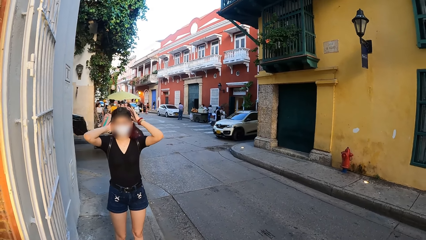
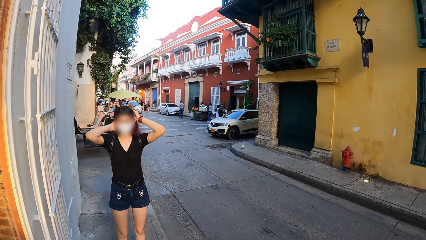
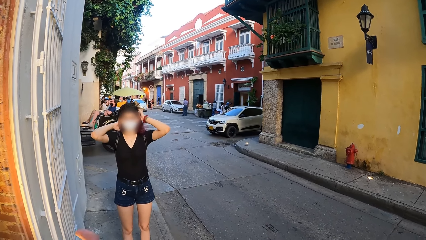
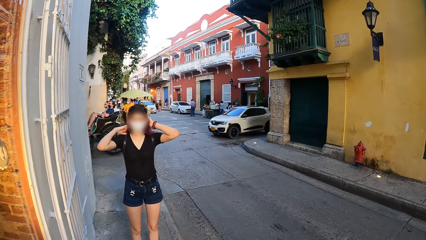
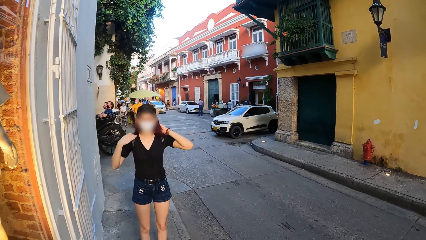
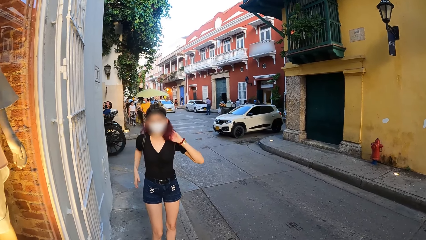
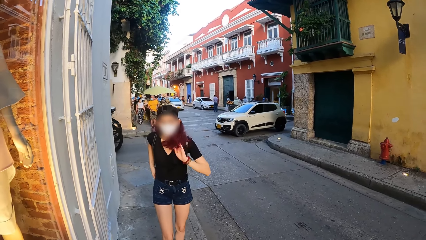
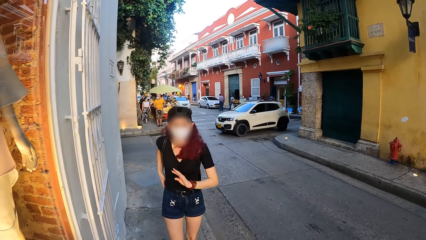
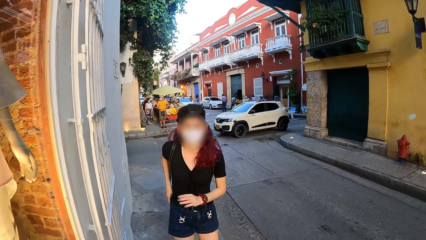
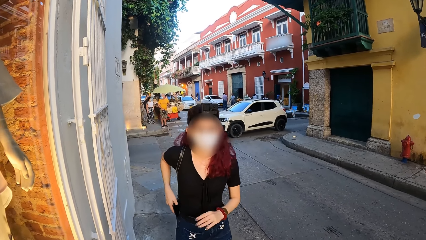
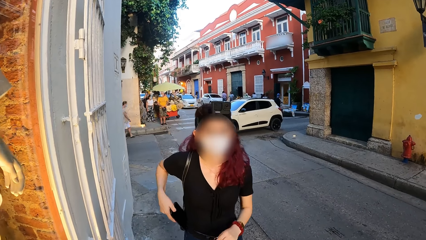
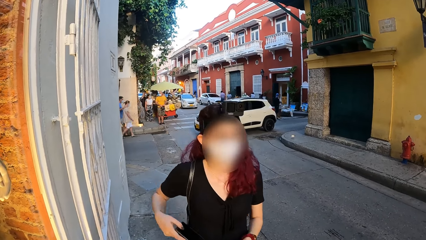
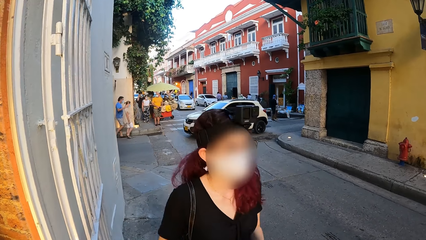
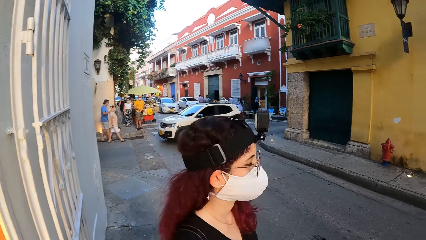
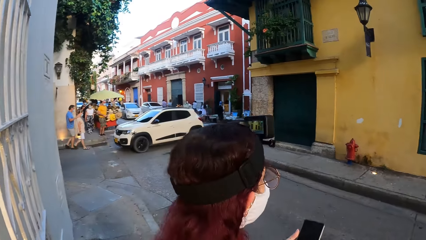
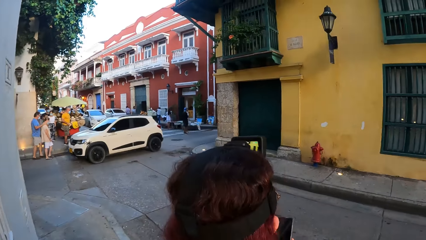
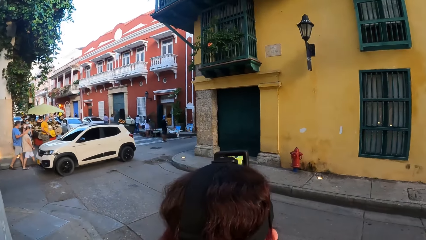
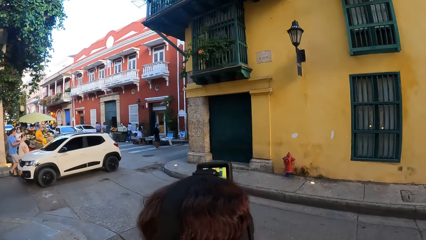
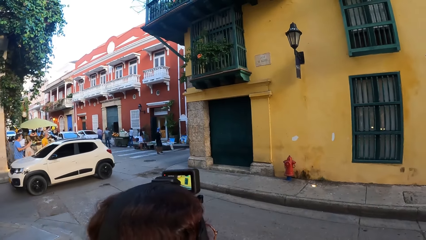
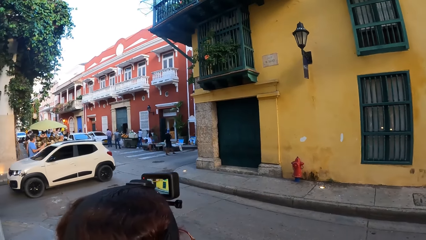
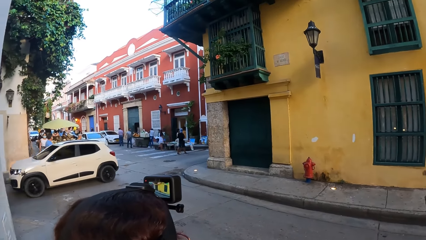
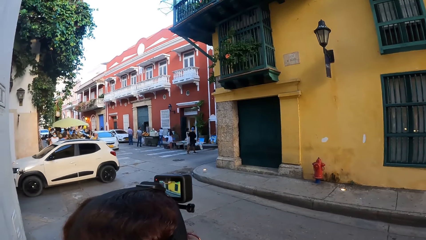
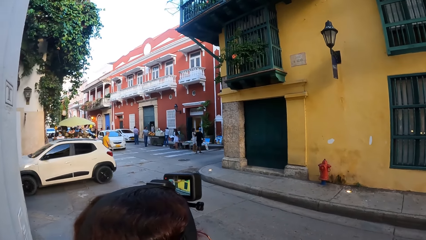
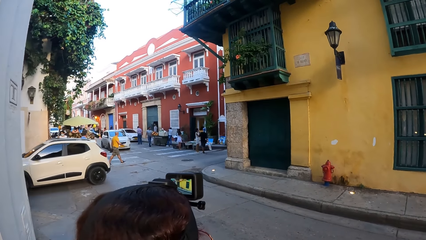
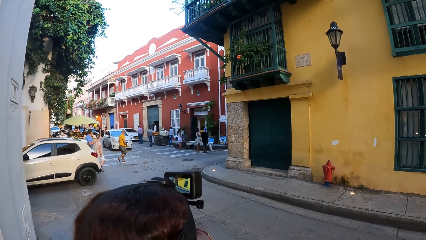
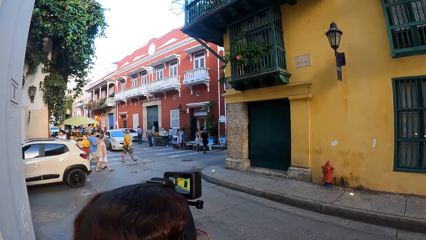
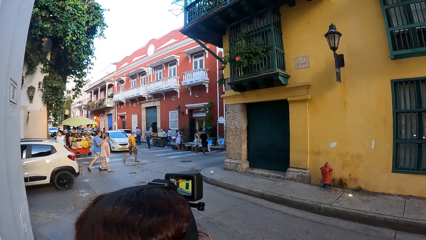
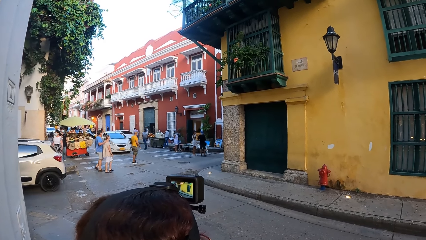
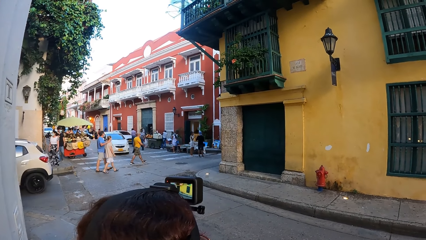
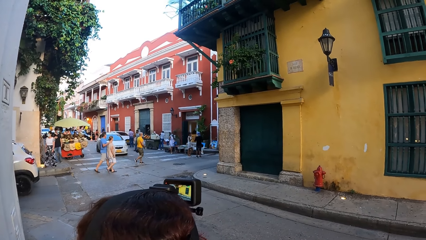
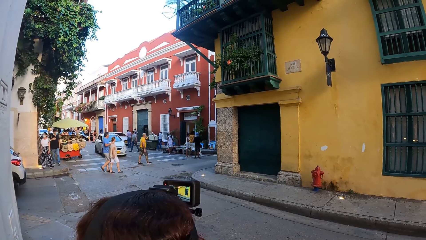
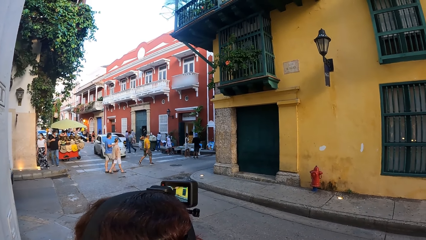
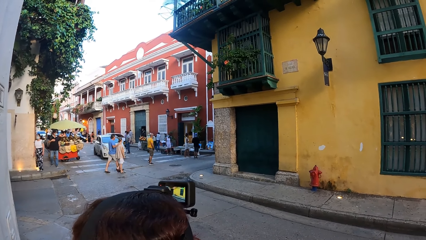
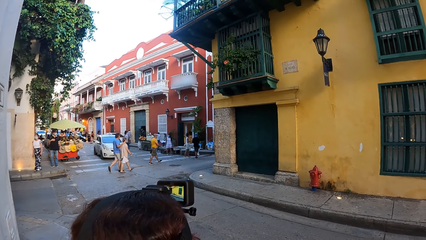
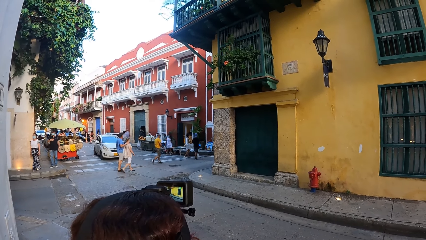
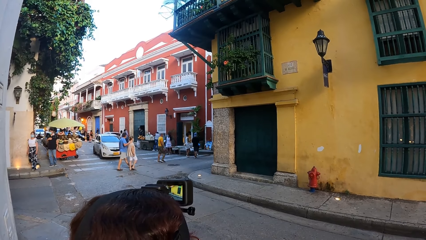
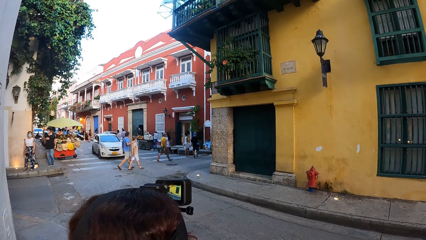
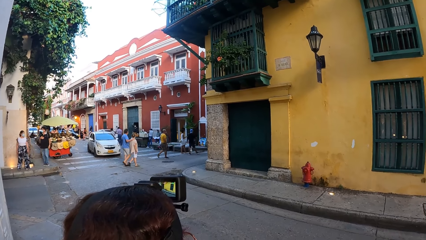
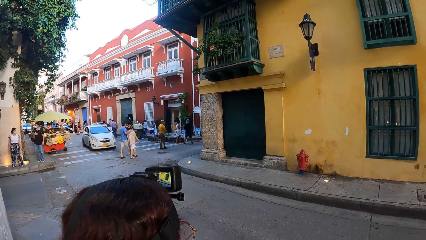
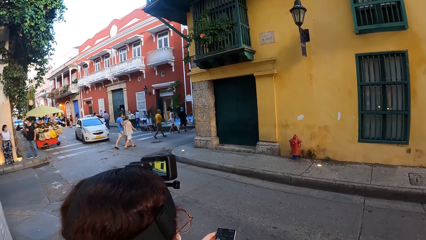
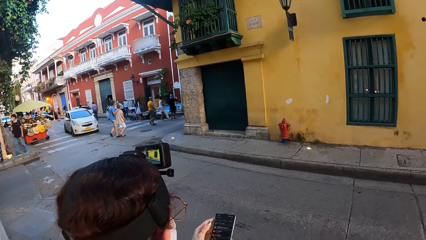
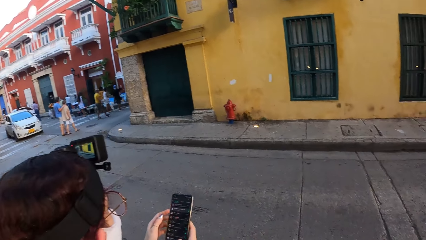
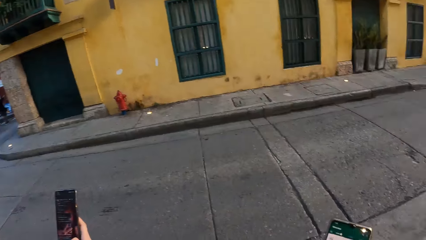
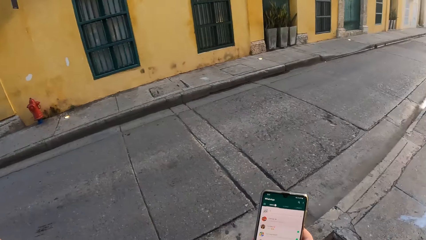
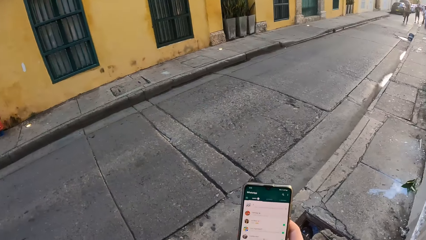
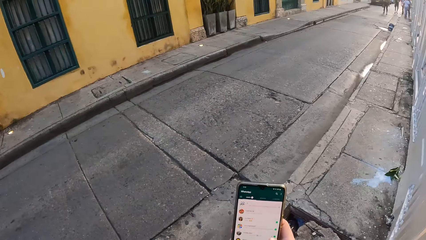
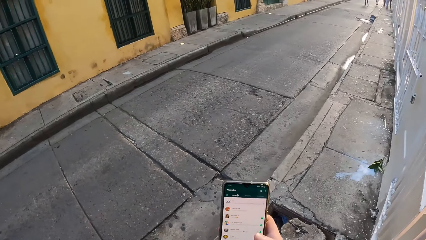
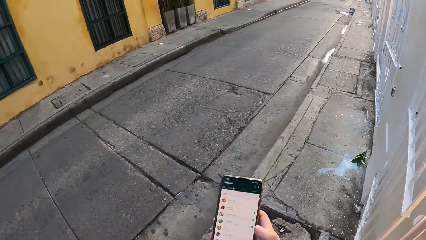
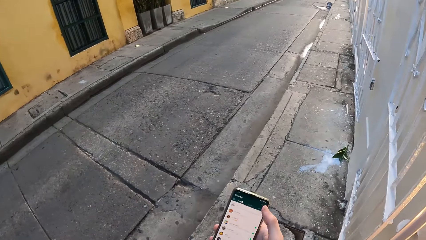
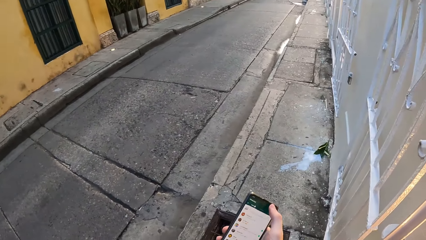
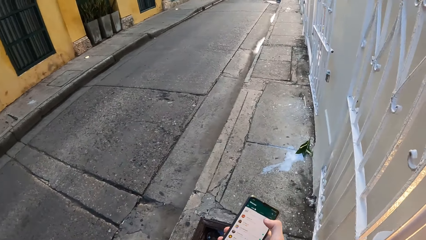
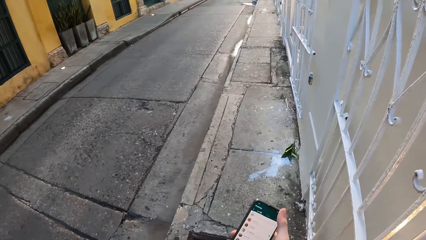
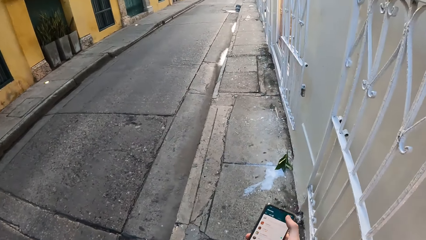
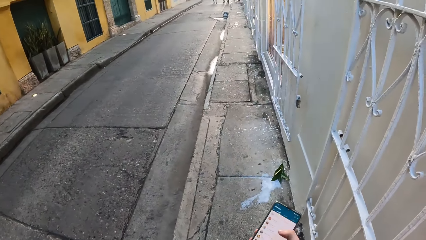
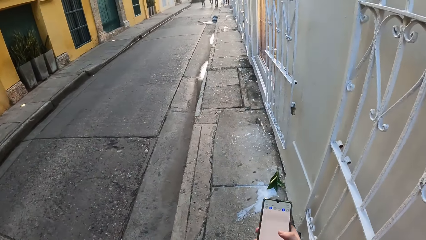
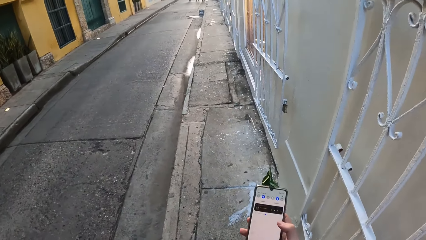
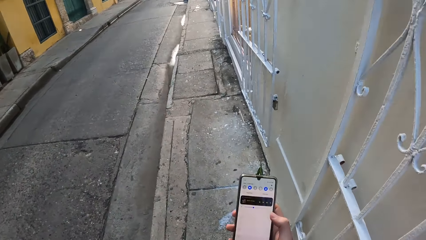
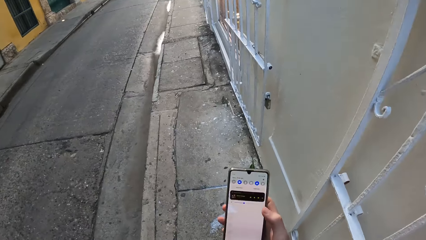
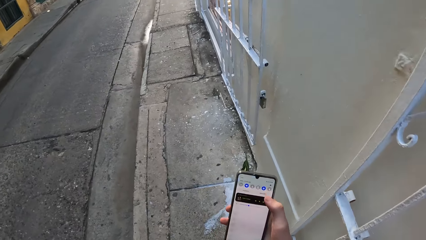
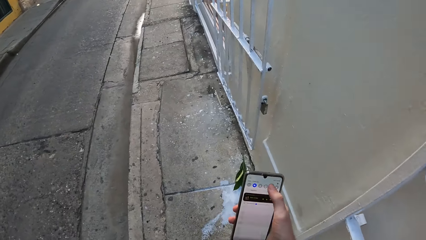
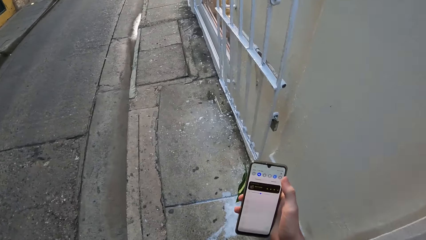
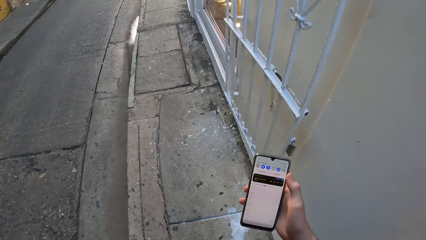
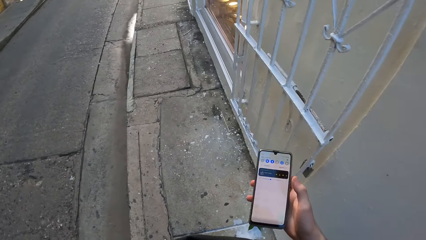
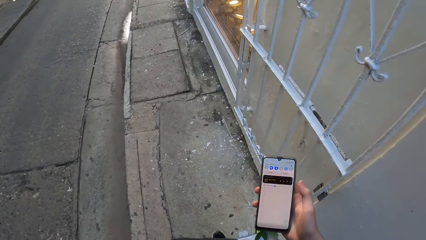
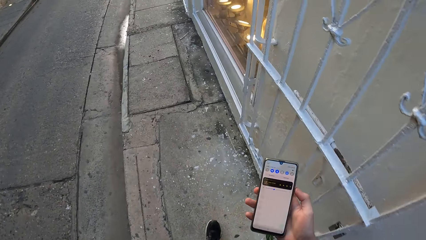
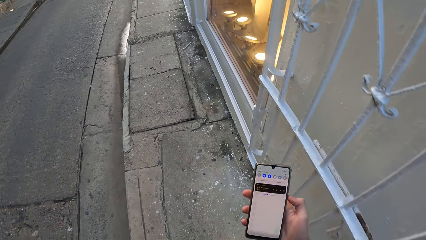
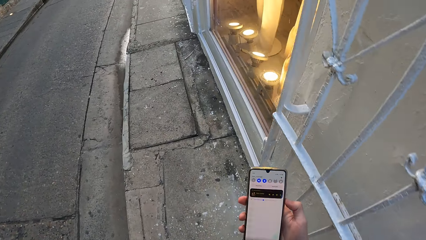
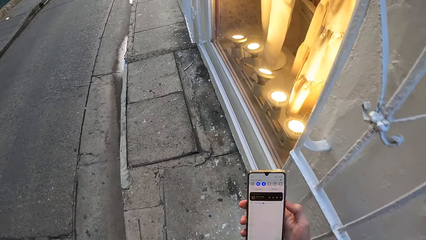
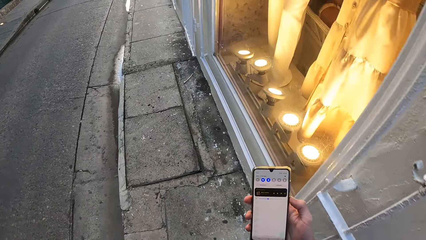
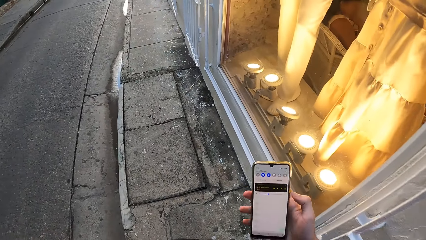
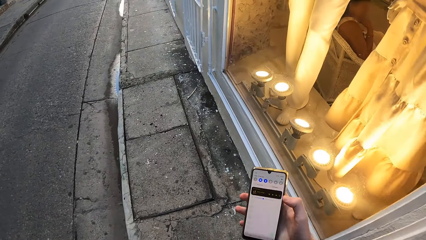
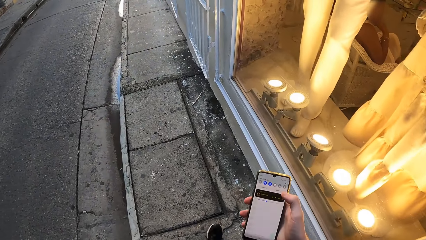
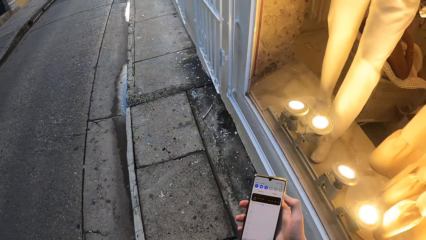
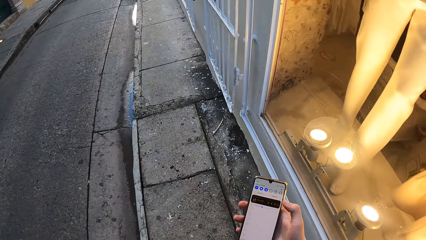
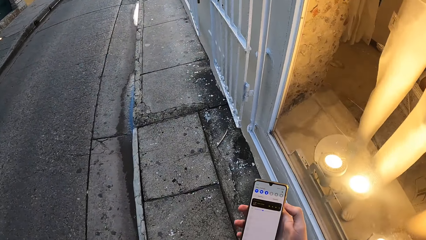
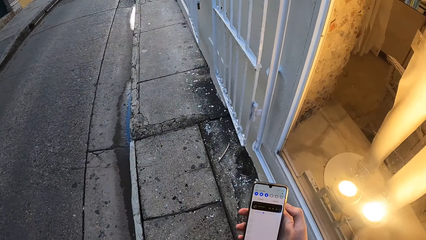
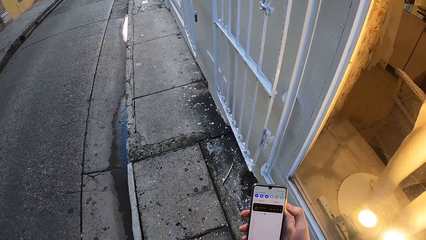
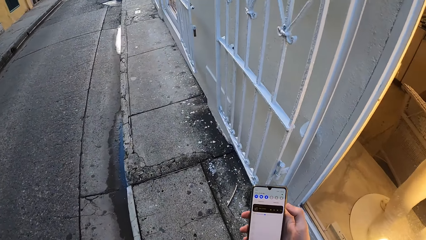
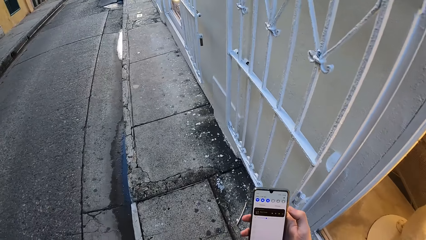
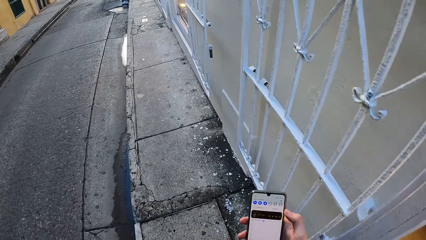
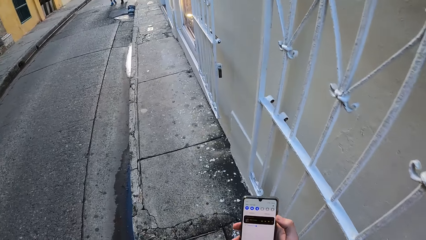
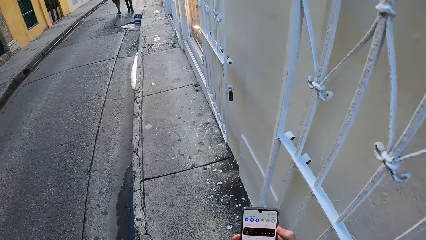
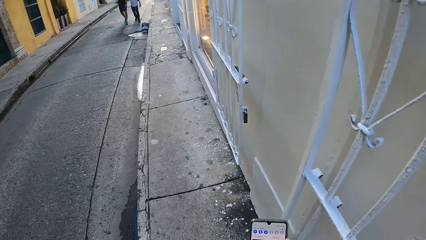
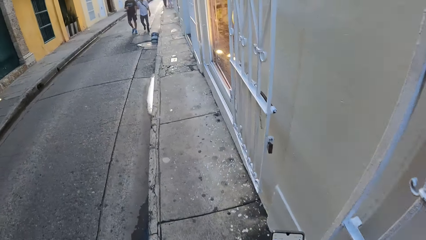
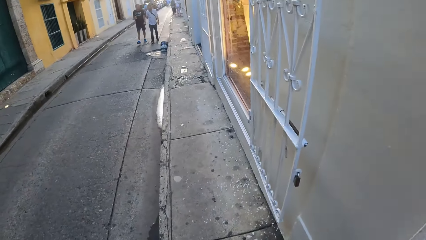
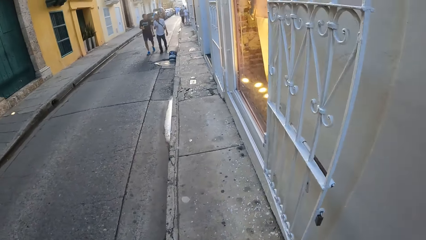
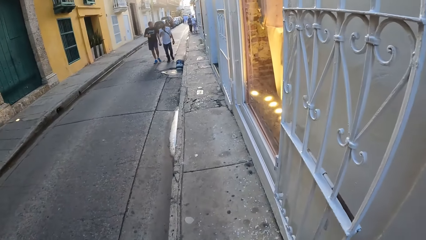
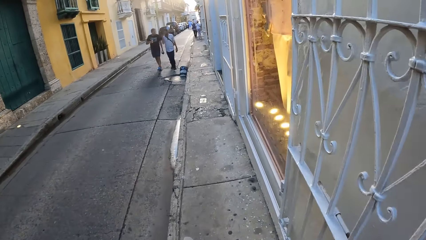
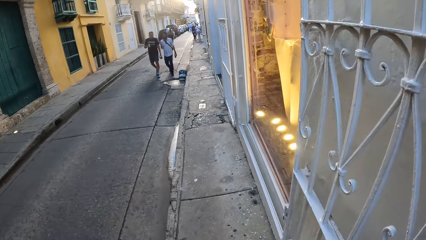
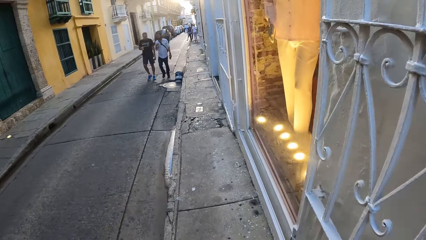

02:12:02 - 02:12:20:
The woman picks up a phone from her shorts pocket with her right hand. A white car rides past the camera wearer on the road. The woman operates the phone in her right hand with her left hand. The camera wearer holds the phone with her right hand. She operates the phone with her right hand and walks on the walkway.
